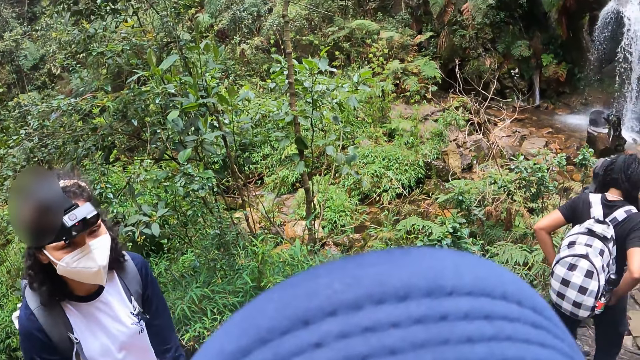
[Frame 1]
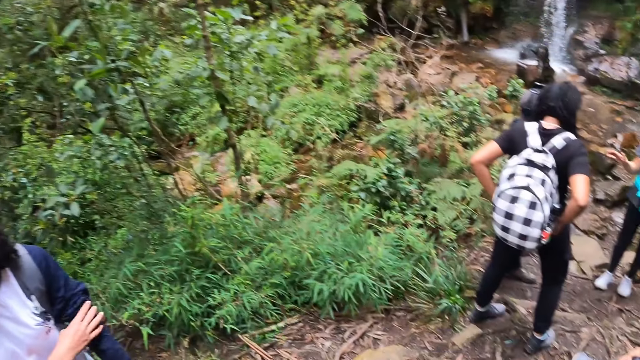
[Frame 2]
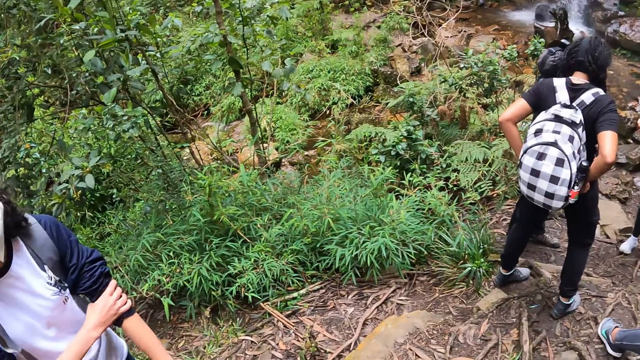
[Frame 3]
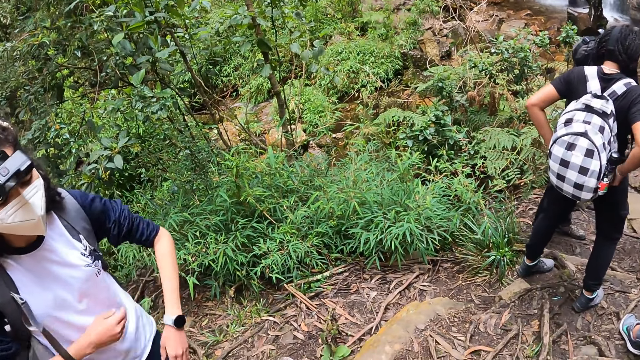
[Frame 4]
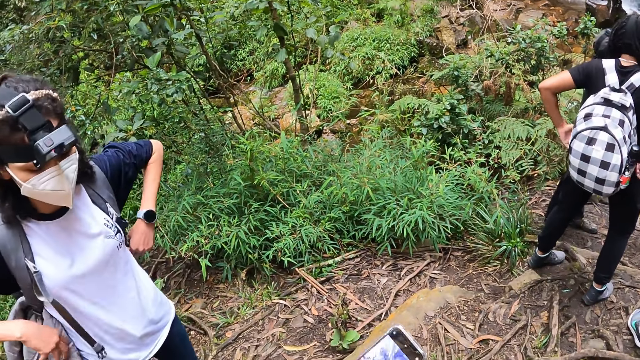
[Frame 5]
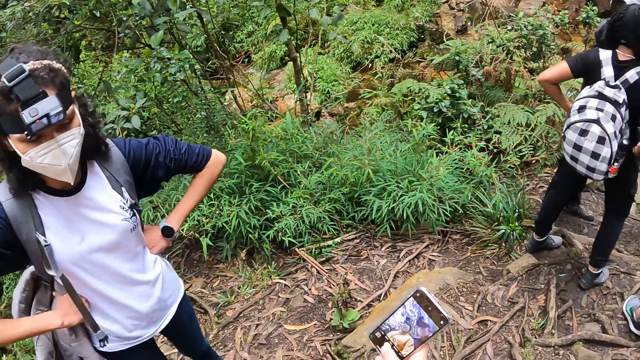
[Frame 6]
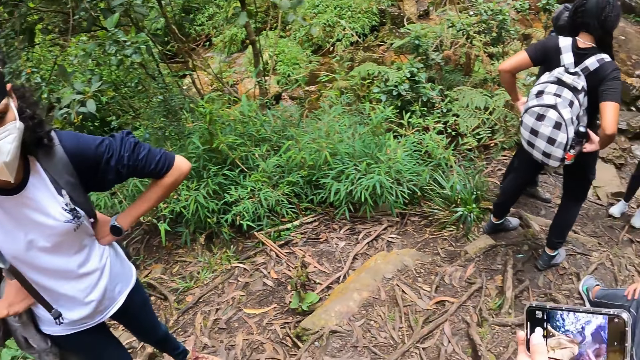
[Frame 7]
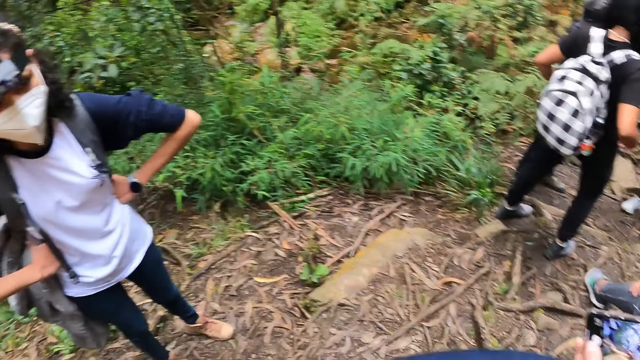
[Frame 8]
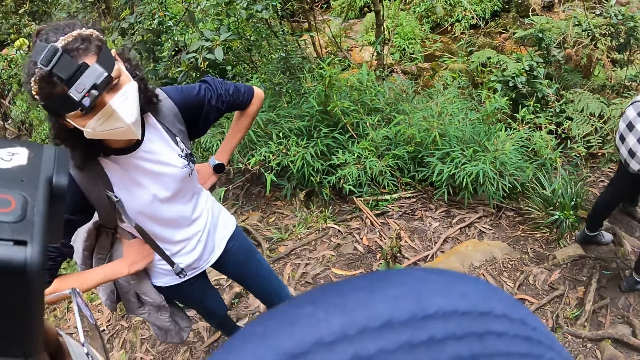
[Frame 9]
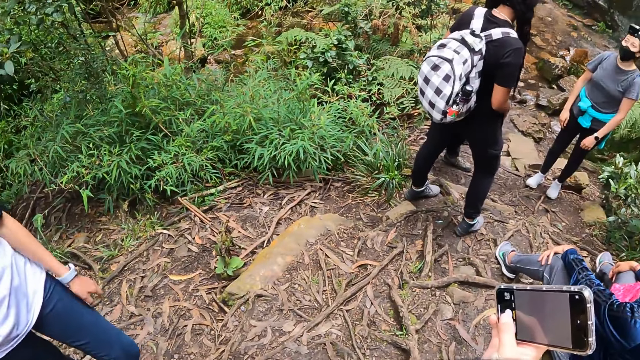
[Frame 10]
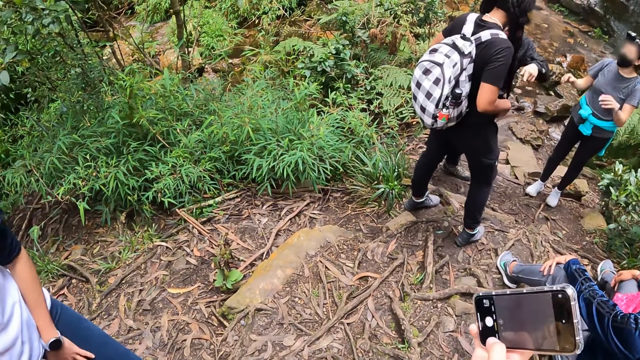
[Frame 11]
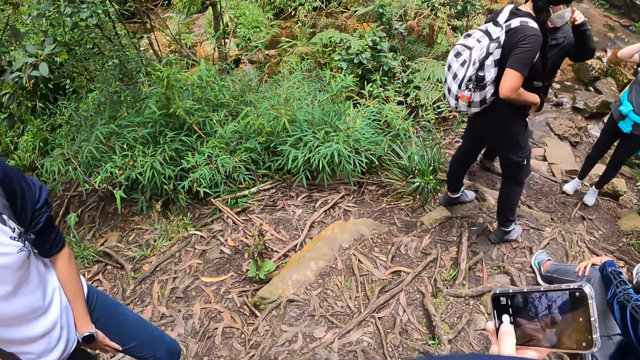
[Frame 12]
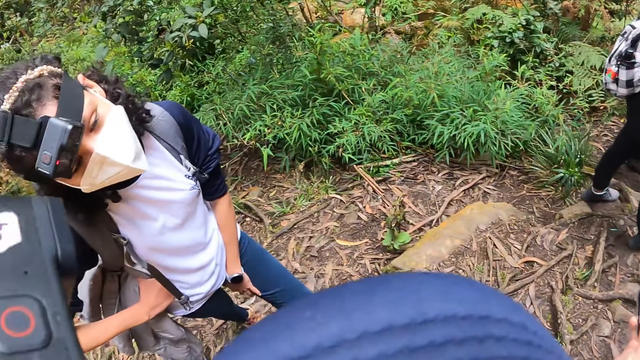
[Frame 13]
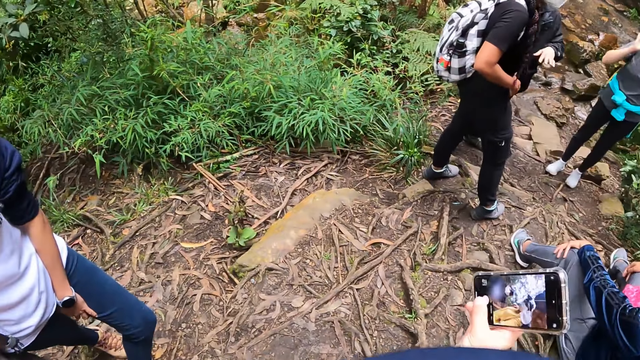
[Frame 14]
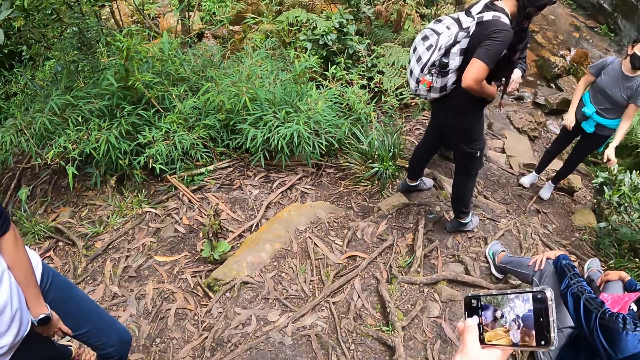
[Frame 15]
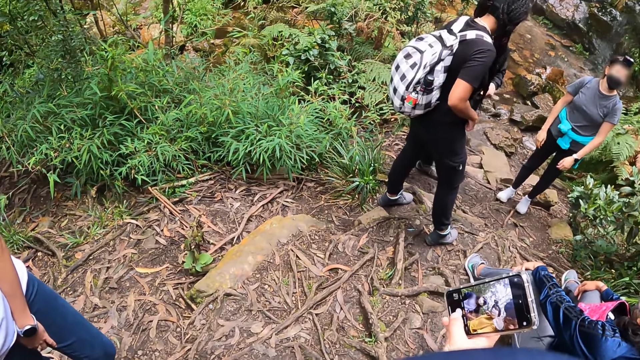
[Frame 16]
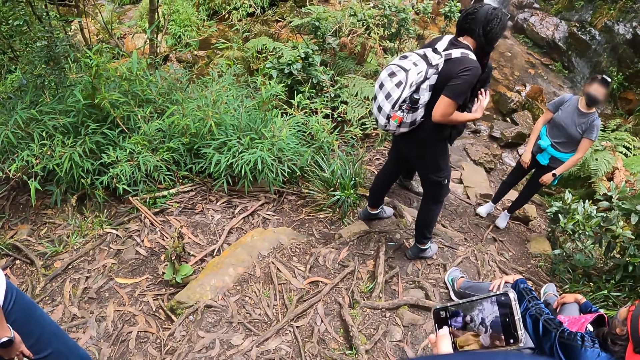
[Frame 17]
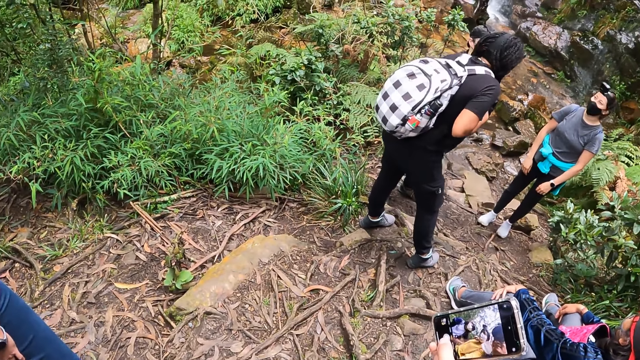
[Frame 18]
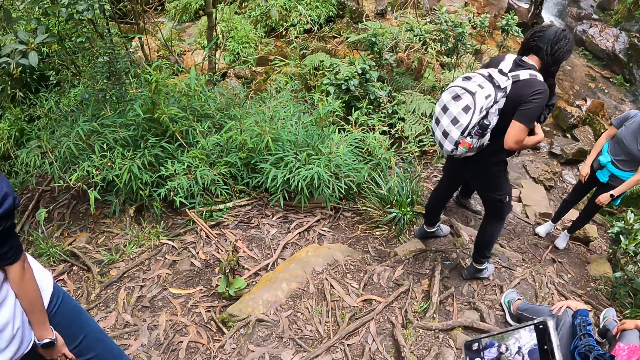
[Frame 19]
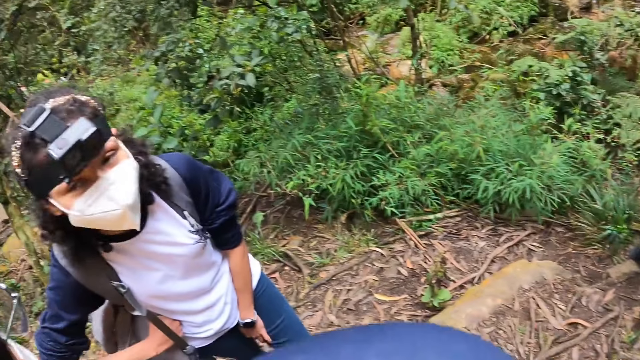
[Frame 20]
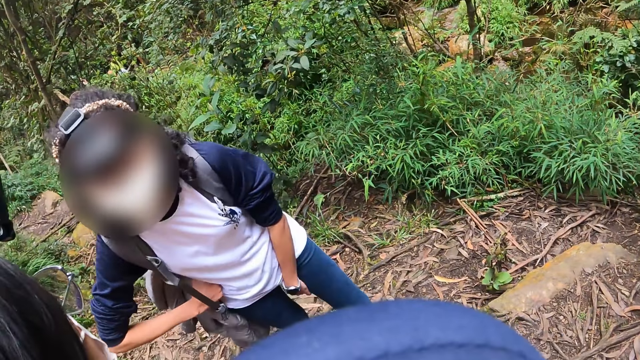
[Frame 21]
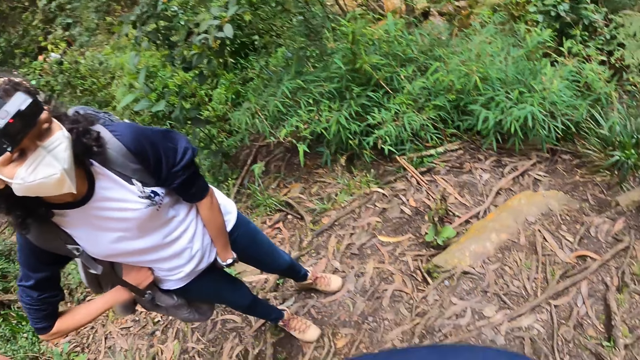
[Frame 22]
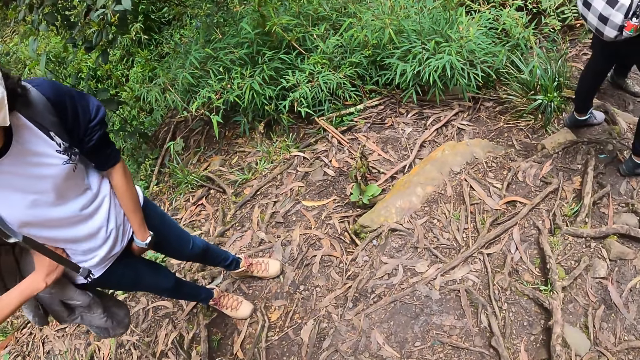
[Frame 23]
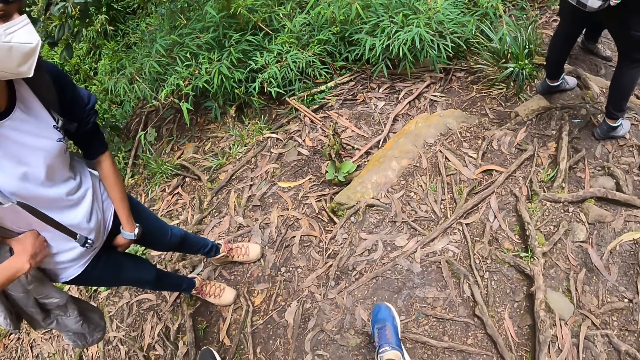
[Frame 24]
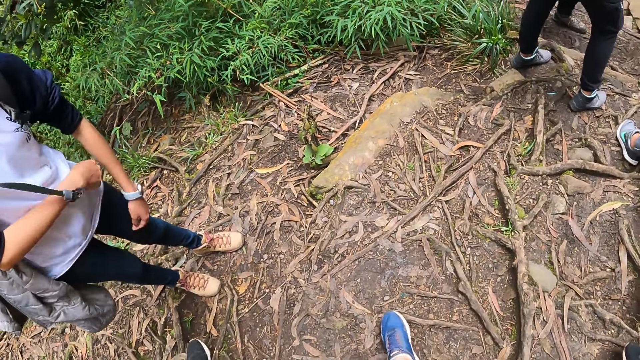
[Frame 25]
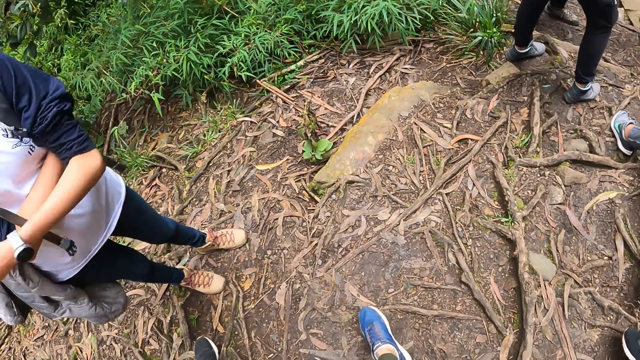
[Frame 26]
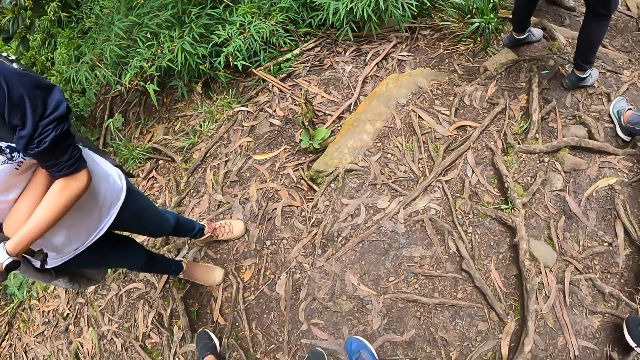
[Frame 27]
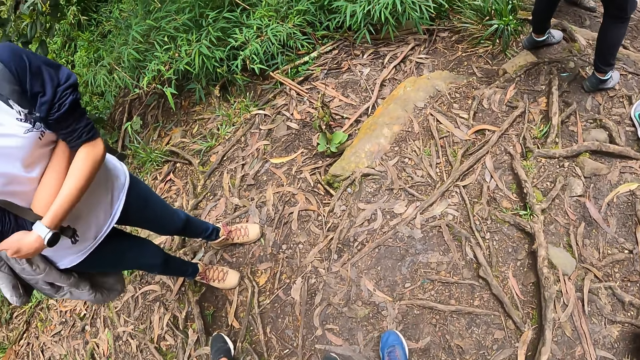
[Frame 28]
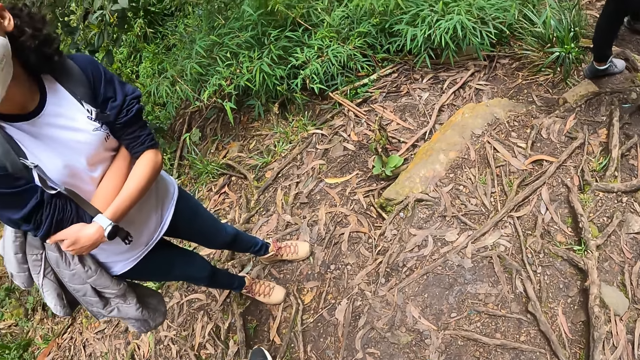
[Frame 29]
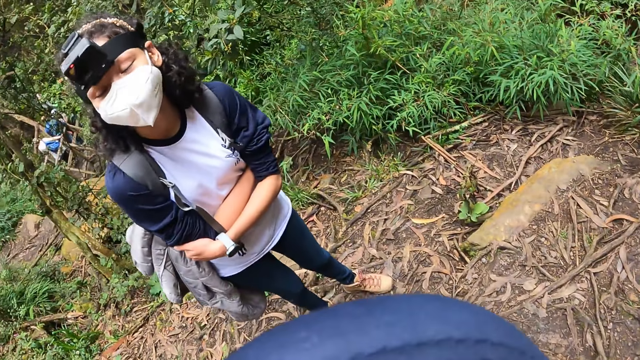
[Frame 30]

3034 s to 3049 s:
The woman pulls the left sleeve of the shirt on her body up with her right hand. The camera wearer moves the phone with his right hand. He takes photos with the phone. He operates the phone with his right hand. He talks to a person.

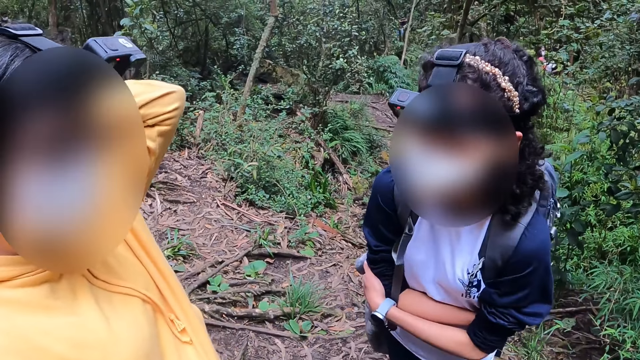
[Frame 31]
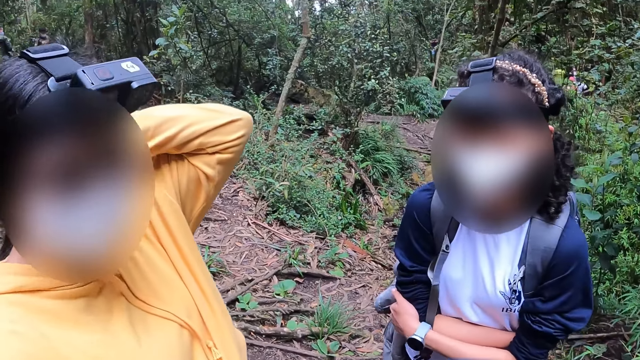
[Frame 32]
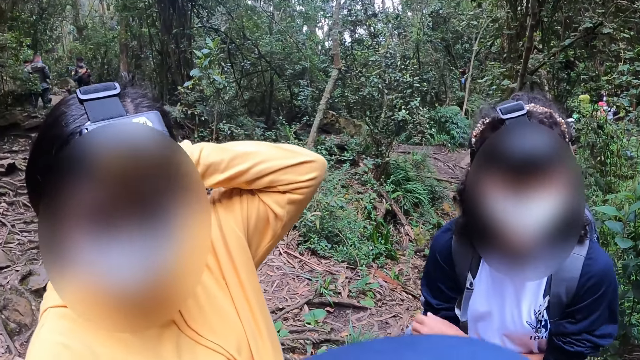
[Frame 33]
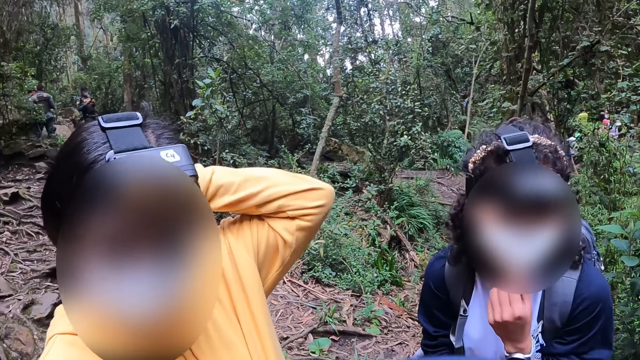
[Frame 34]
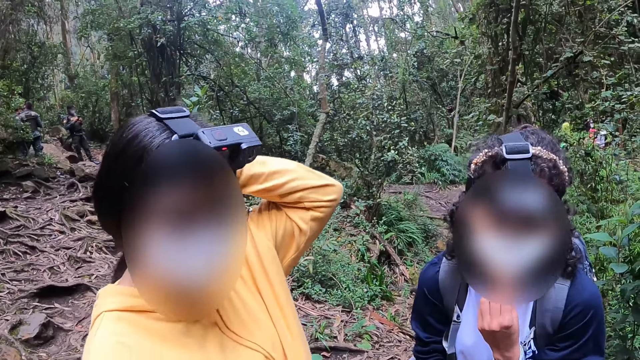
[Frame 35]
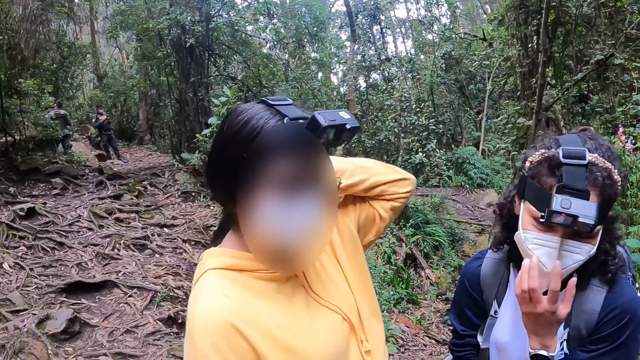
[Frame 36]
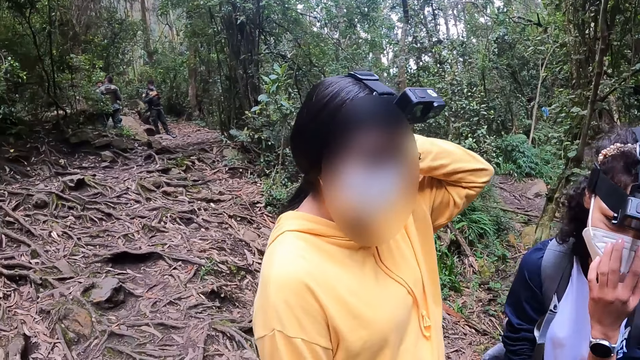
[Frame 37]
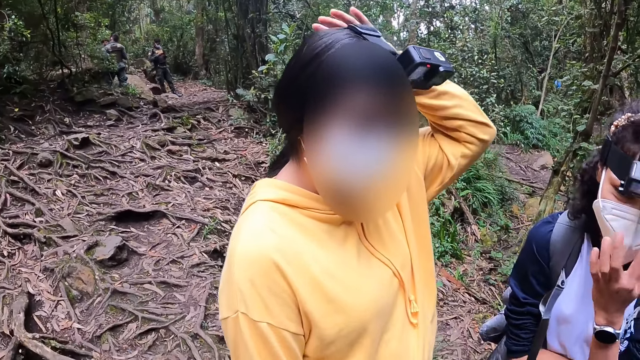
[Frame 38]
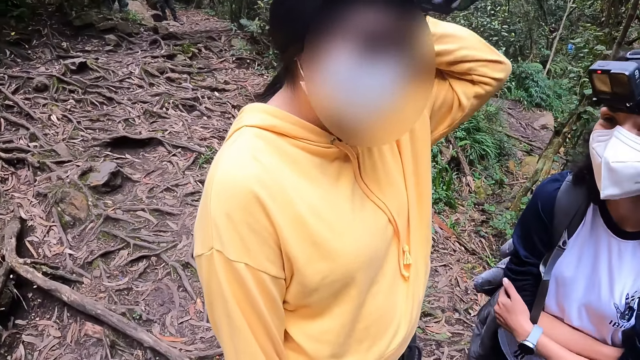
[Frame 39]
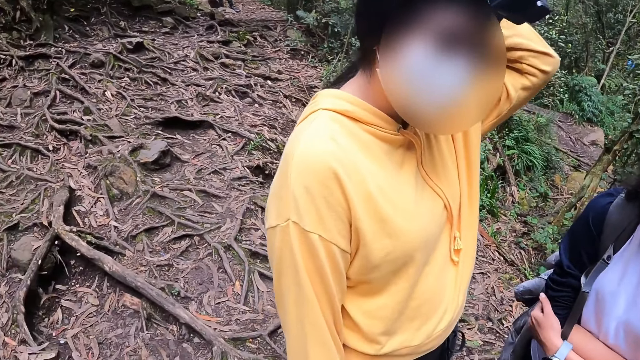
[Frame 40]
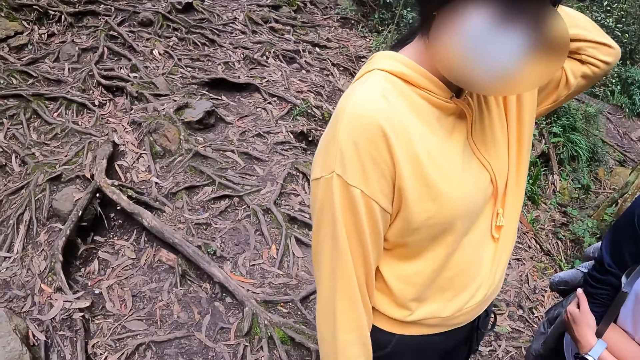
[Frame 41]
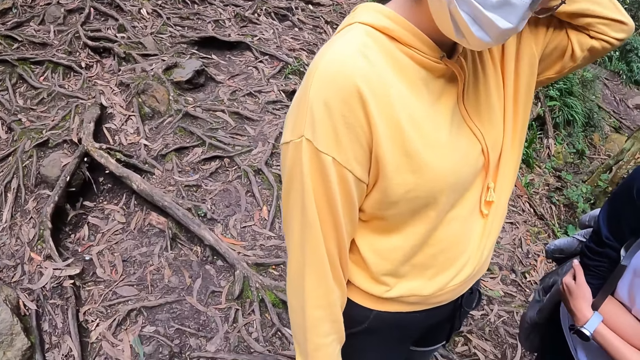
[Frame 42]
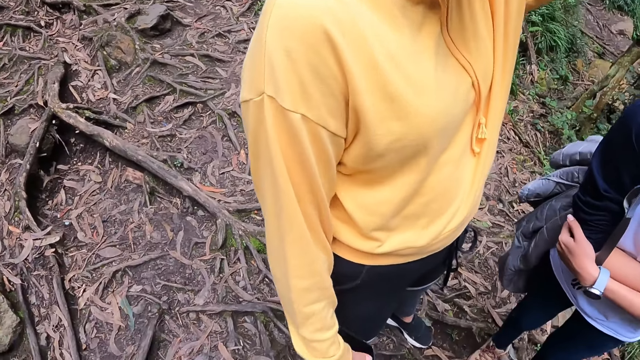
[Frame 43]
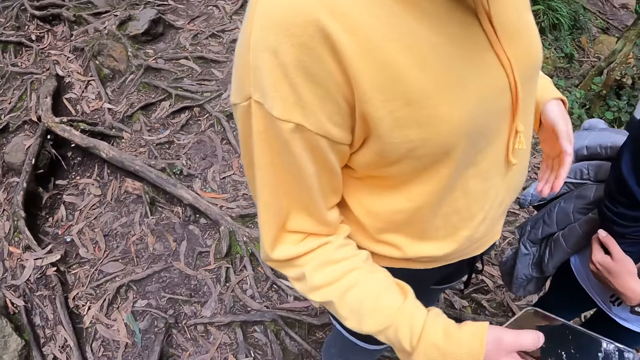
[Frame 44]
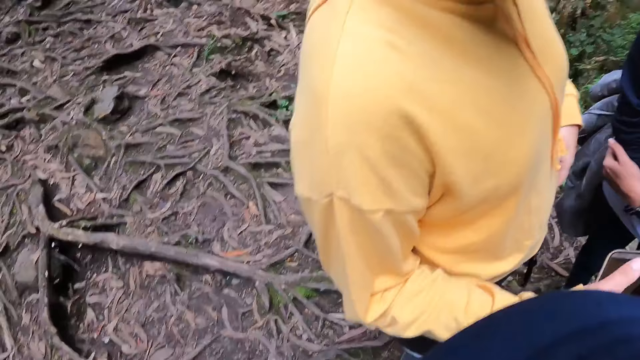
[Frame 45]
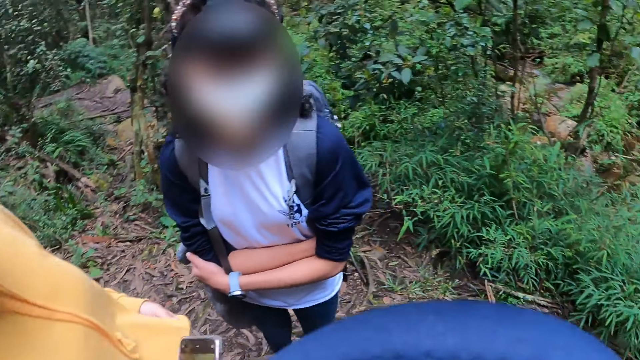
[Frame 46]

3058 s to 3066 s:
The camera wearer talks to a person.
